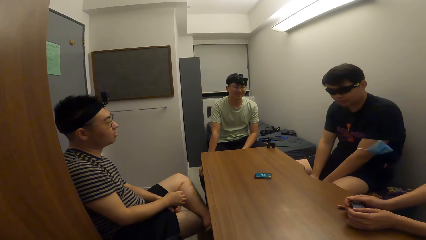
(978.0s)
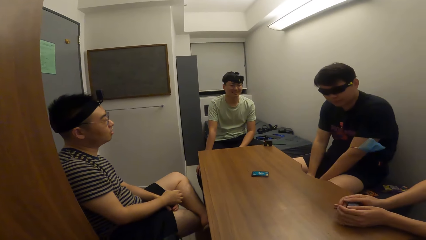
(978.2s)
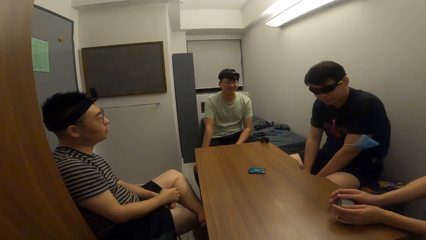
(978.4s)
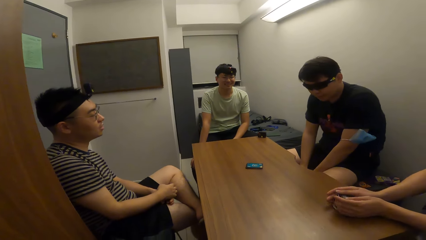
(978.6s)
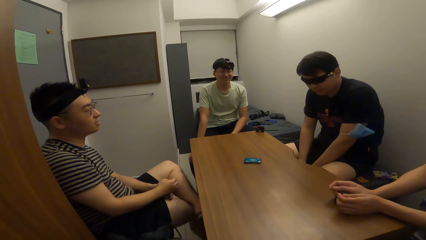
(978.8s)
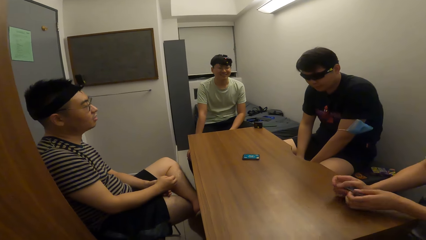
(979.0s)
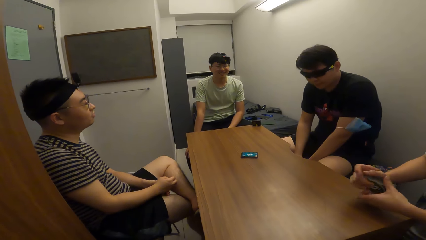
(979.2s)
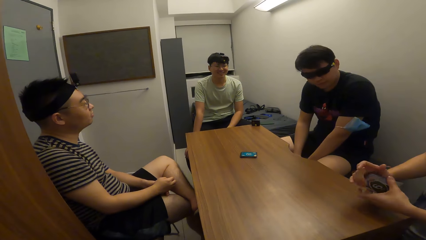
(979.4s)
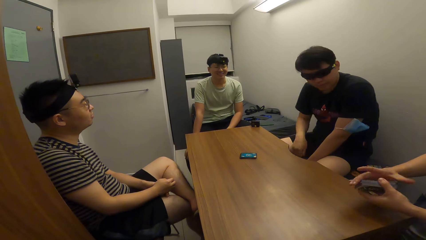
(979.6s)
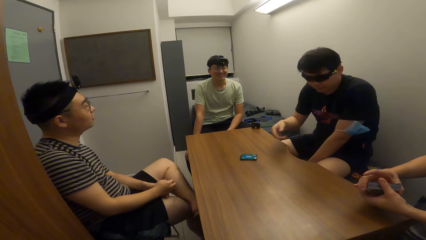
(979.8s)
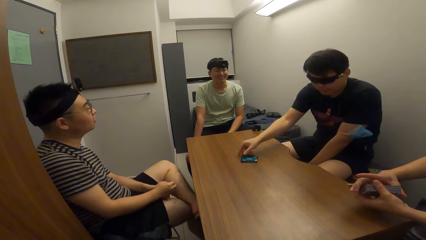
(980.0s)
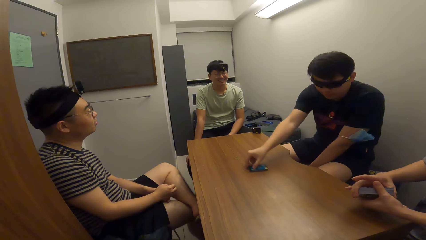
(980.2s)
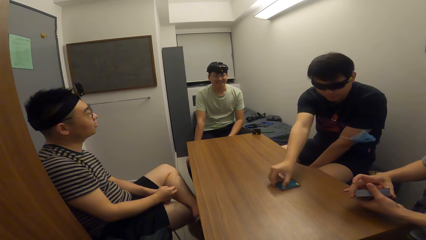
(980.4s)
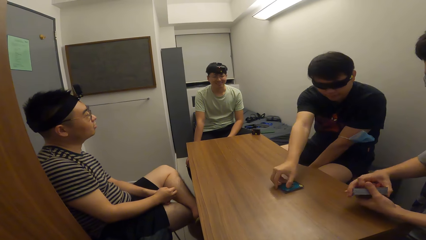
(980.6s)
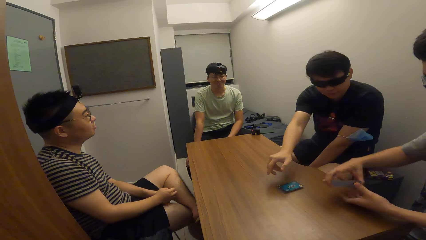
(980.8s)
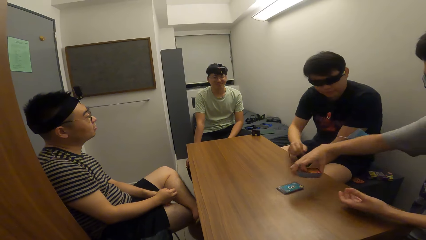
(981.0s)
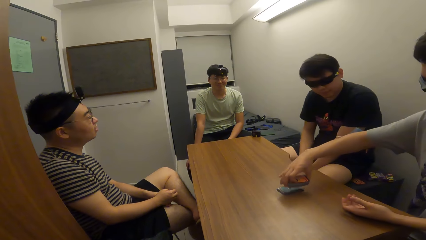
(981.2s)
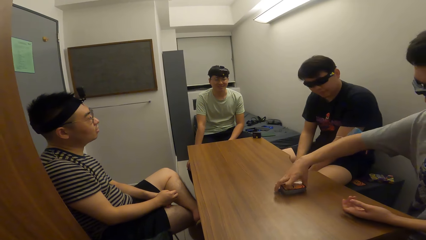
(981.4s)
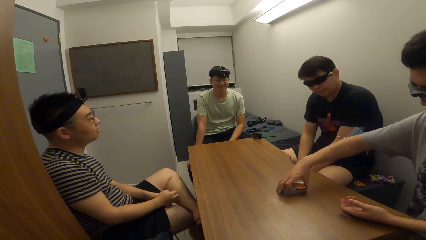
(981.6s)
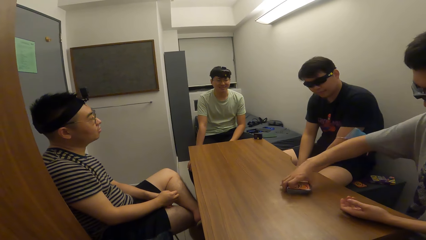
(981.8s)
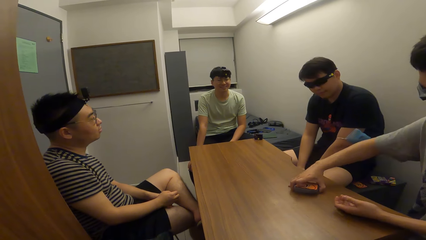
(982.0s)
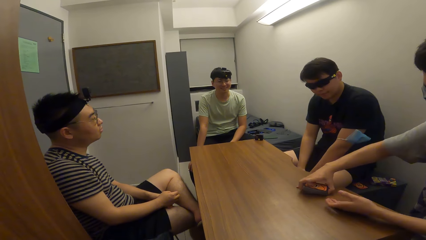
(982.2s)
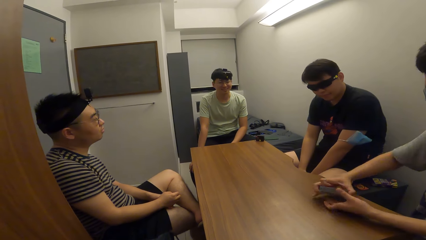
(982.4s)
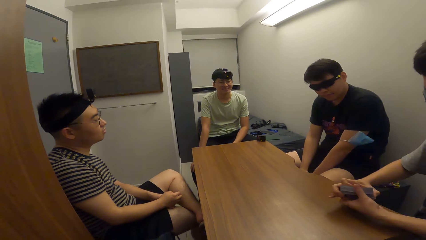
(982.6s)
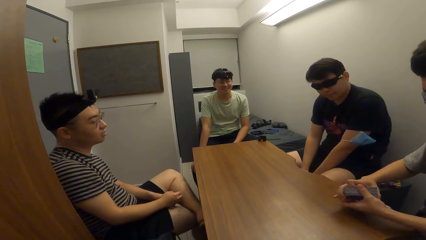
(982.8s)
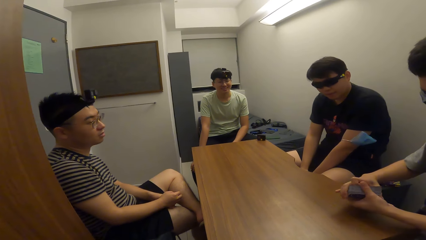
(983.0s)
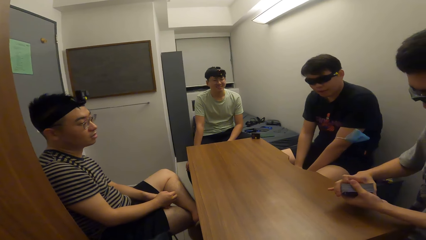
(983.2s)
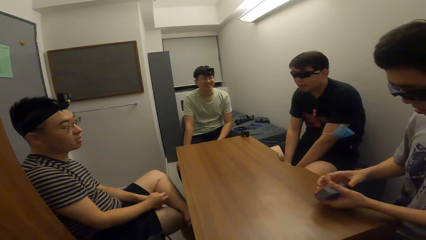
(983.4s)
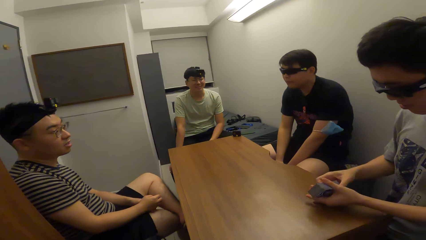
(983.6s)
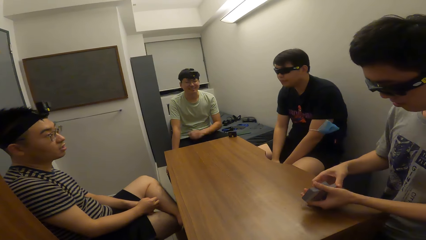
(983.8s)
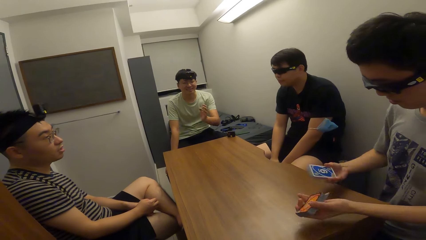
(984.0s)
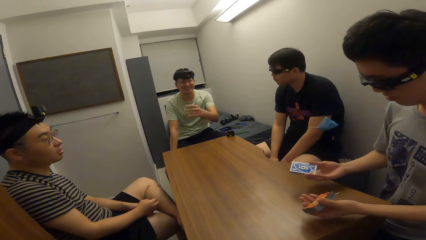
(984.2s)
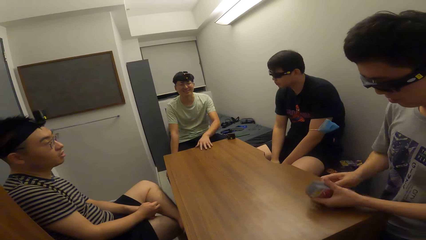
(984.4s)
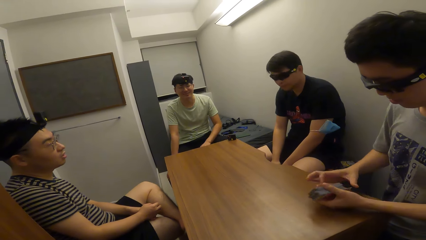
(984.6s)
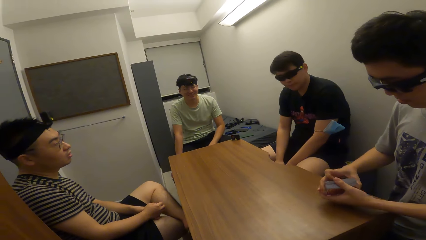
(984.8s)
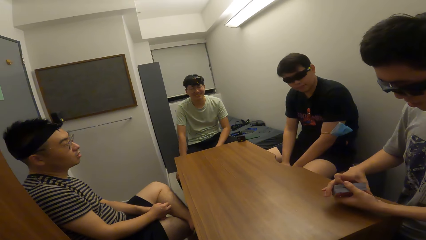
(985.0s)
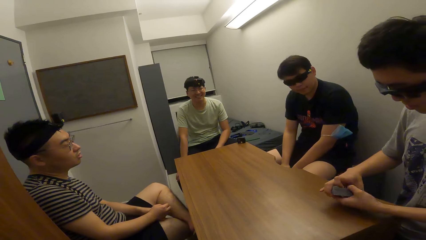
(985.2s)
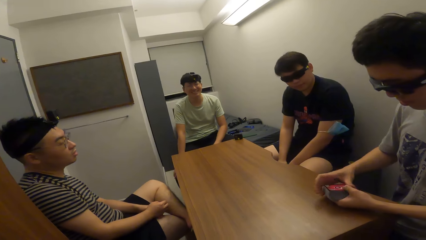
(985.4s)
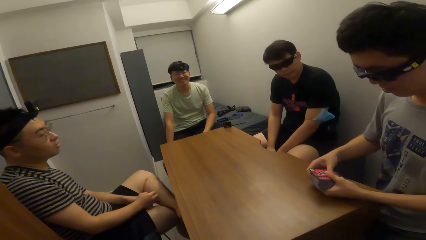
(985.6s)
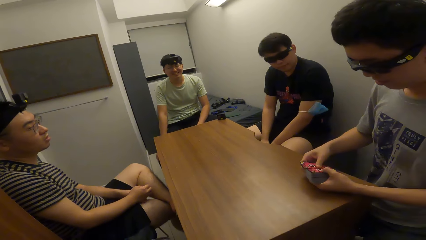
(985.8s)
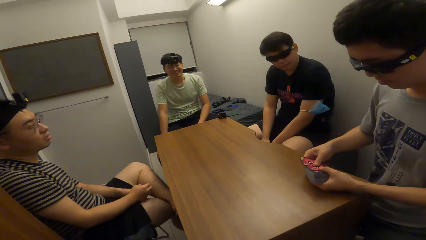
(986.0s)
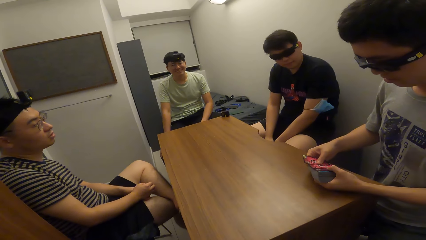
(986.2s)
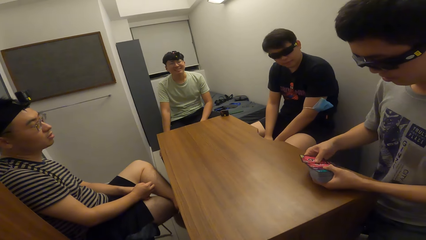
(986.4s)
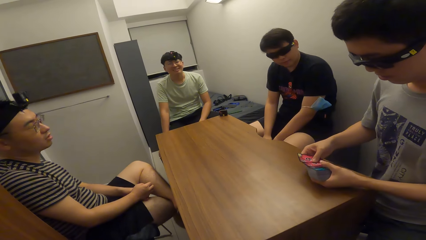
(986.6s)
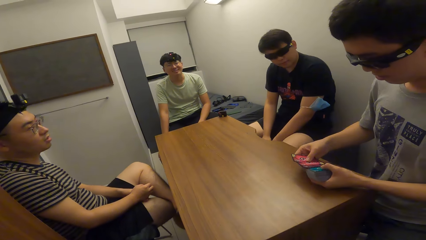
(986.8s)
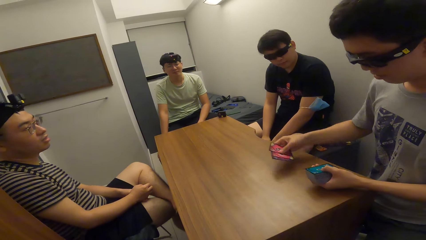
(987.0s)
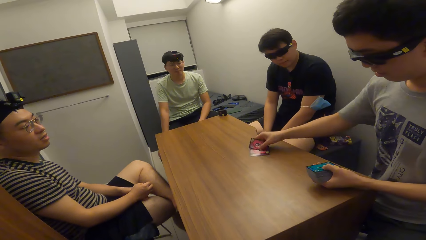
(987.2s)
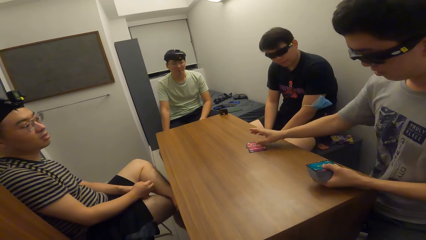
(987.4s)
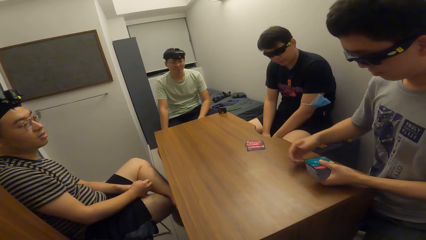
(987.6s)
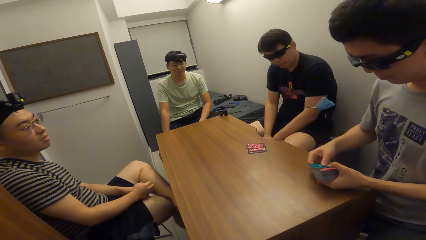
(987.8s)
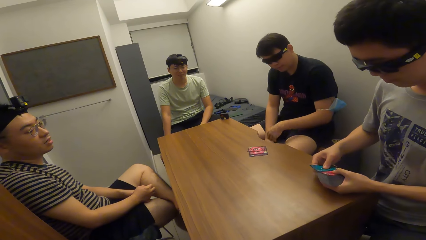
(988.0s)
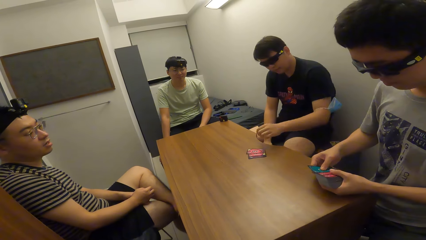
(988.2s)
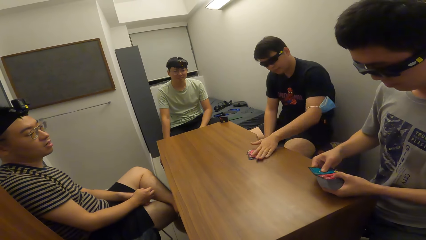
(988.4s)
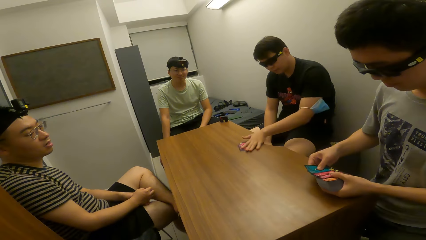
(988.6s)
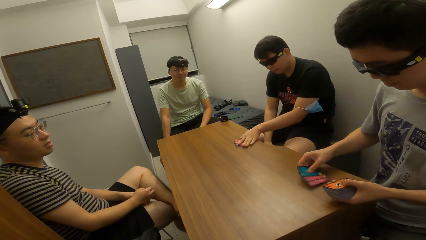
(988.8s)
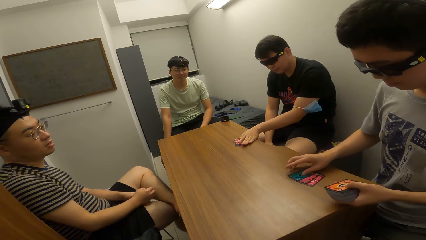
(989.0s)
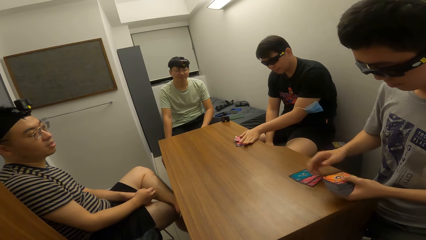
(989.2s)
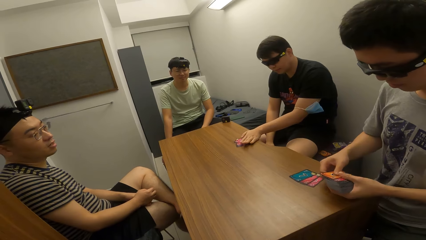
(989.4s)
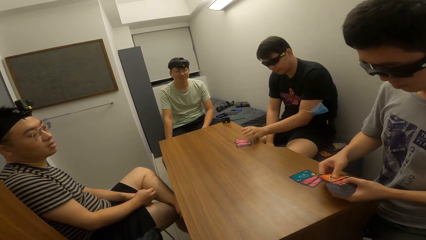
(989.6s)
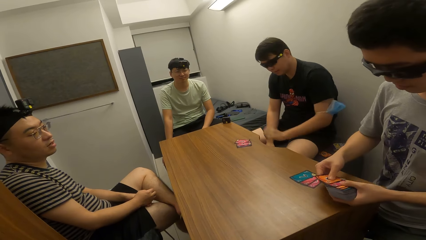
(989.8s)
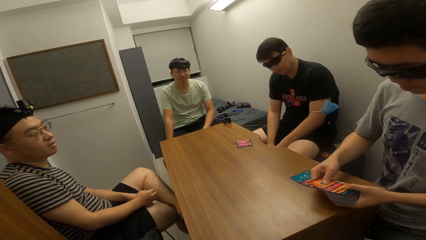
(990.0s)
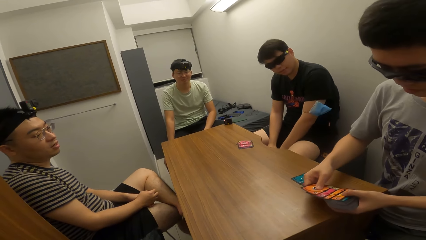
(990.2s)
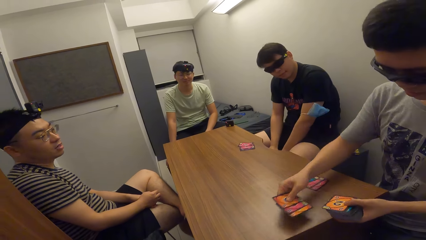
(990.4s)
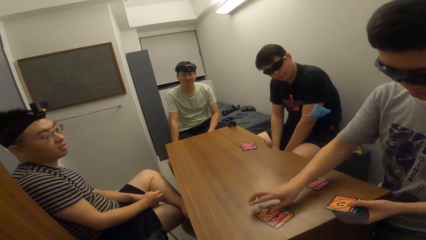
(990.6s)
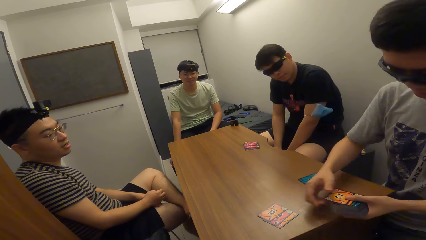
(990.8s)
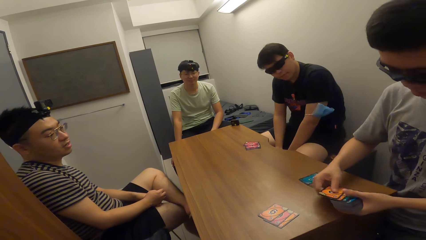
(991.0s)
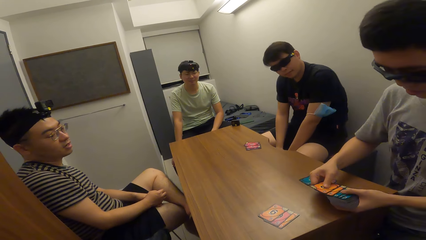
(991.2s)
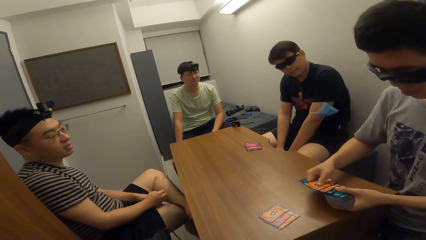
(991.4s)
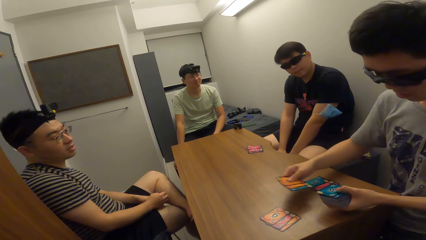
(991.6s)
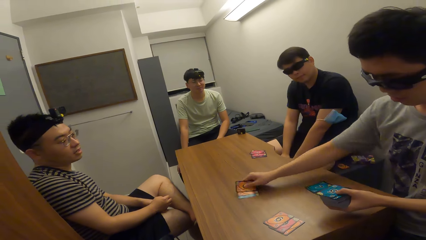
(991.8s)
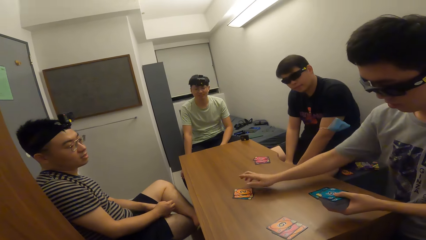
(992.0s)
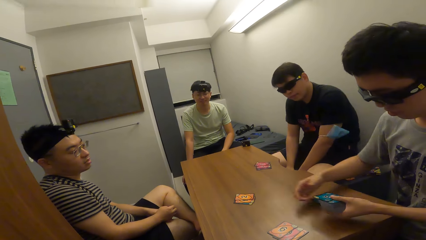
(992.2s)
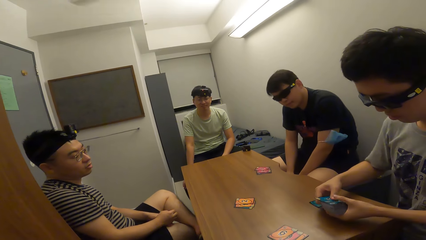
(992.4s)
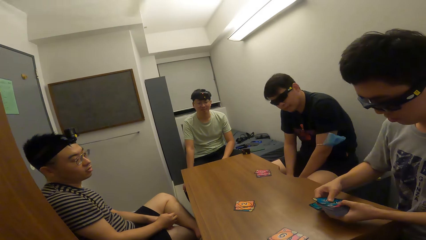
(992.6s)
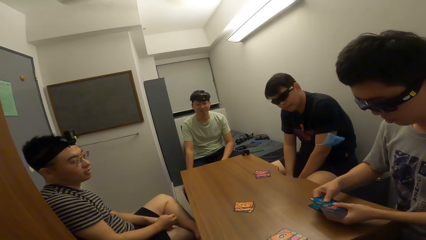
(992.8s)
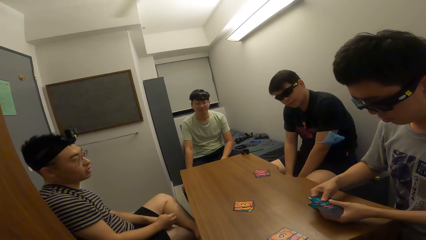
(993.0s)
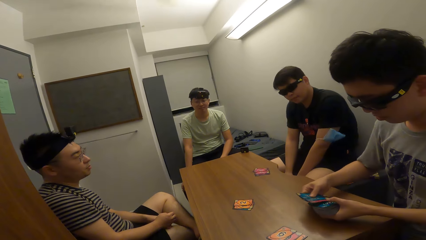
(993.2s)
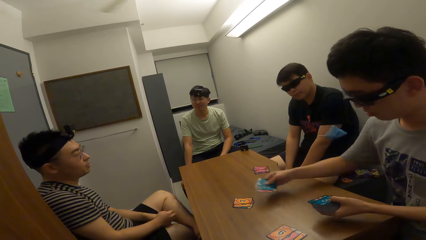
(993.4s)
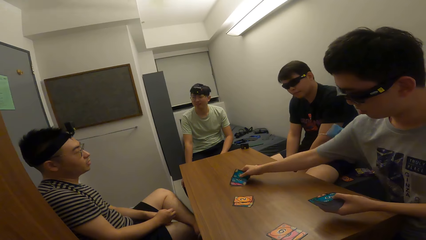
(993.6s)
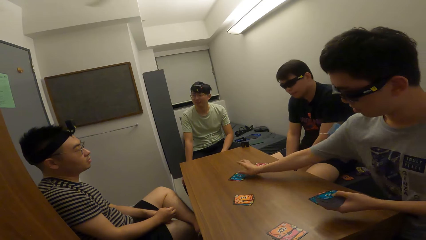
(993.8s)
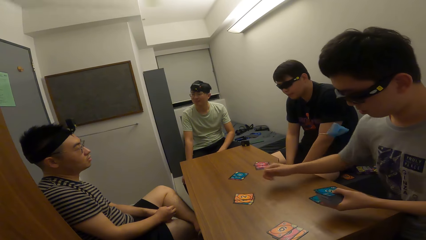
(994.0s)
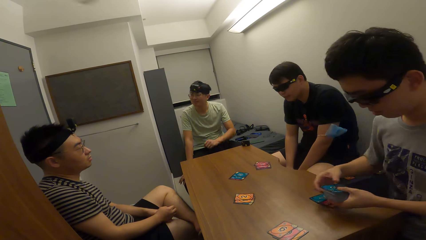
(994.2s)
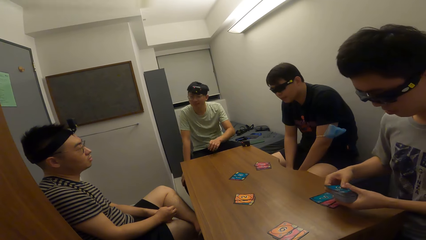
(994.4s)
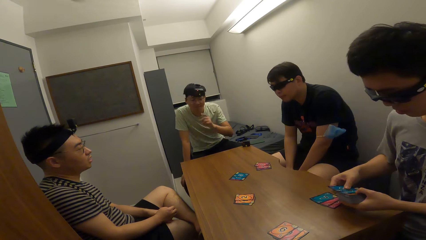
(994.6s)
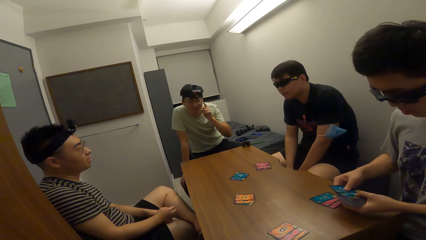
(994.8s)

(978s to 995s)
The first man drags the deck of cards across the table. The second man drops the cards in his right hand on the table, lifts the cards off the table with his right hand, holds the cards with both hands, and shuffles the cards with both hands. He picks a card from the cards in the hand. He drops cards on the table with his right hand. The first man drags the cards across the table. The second man drops cards on the table with his right hand.
